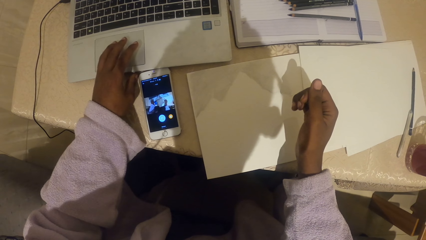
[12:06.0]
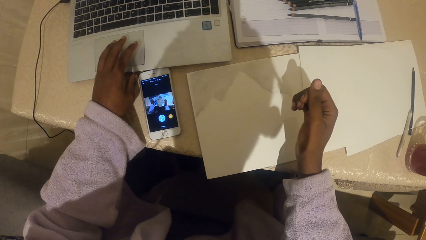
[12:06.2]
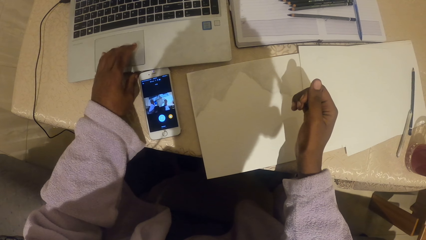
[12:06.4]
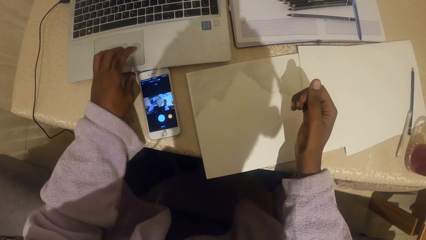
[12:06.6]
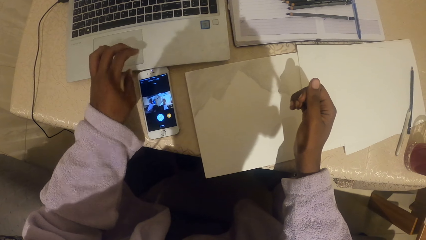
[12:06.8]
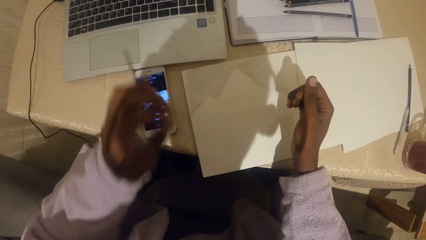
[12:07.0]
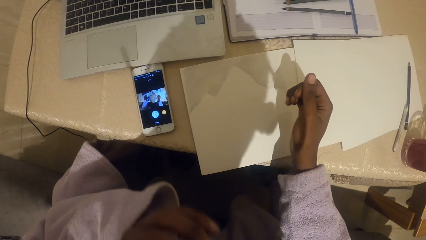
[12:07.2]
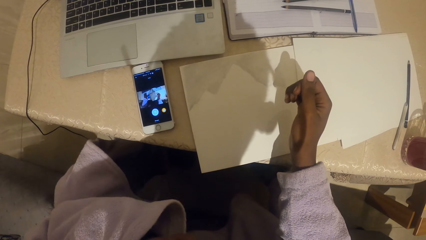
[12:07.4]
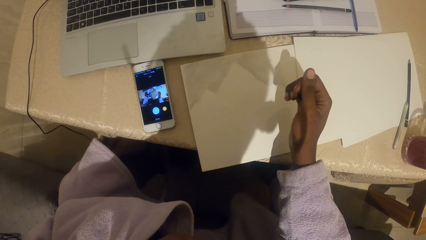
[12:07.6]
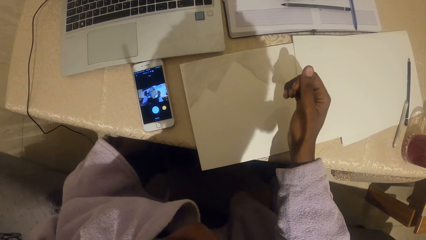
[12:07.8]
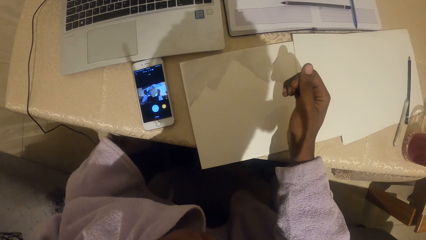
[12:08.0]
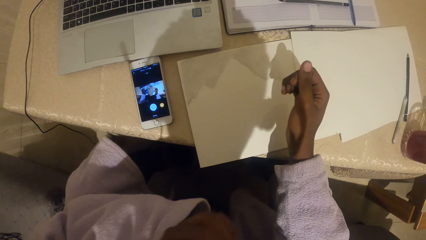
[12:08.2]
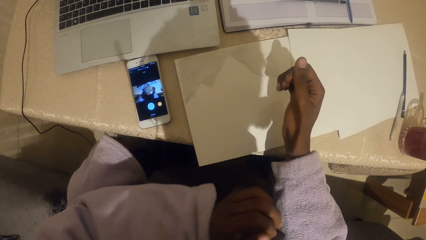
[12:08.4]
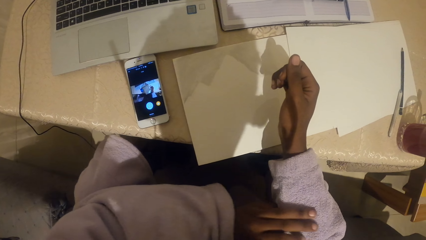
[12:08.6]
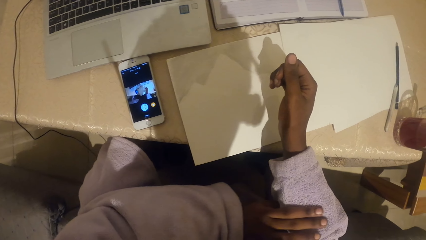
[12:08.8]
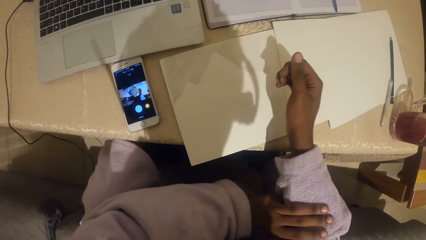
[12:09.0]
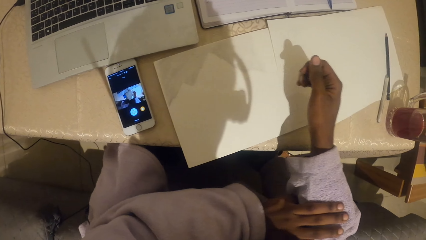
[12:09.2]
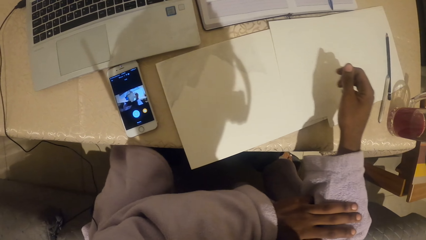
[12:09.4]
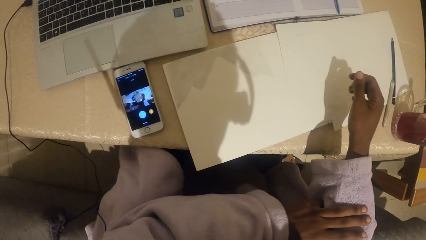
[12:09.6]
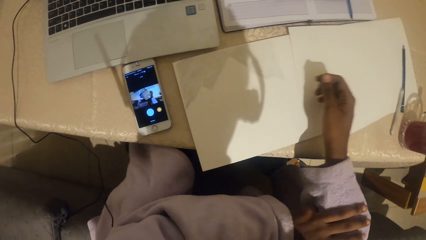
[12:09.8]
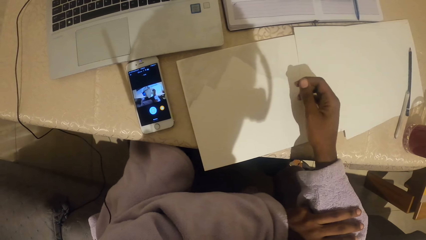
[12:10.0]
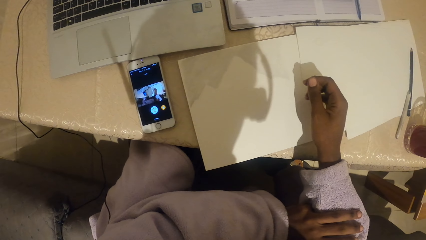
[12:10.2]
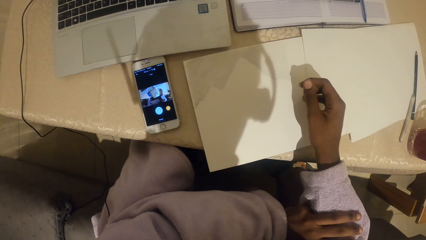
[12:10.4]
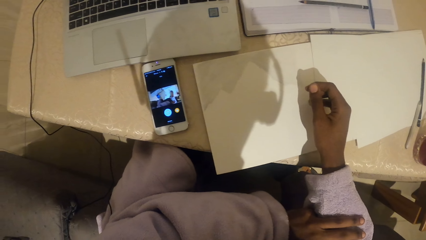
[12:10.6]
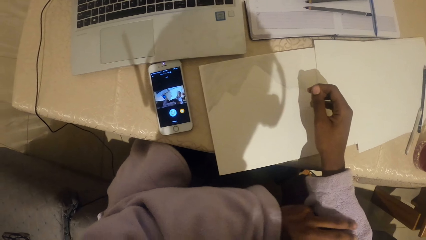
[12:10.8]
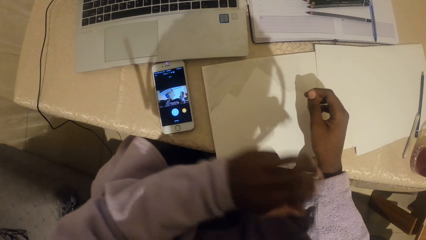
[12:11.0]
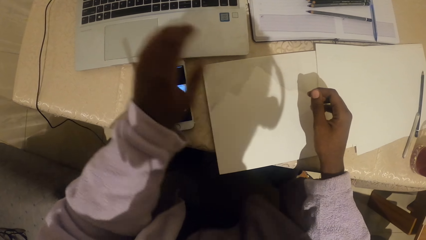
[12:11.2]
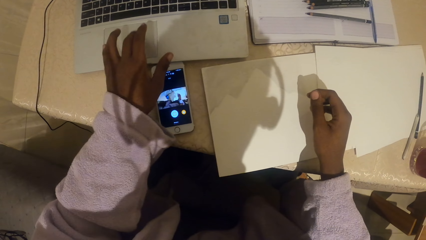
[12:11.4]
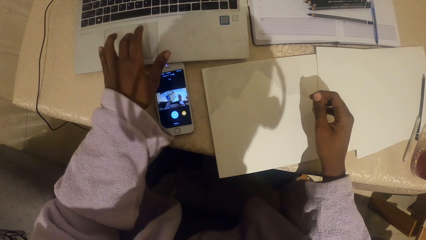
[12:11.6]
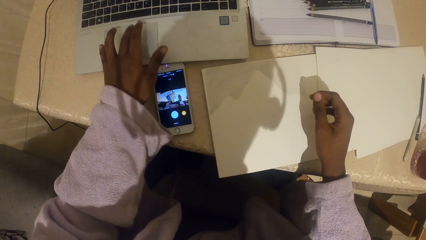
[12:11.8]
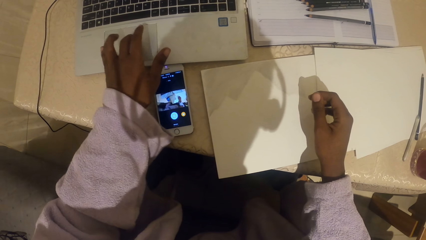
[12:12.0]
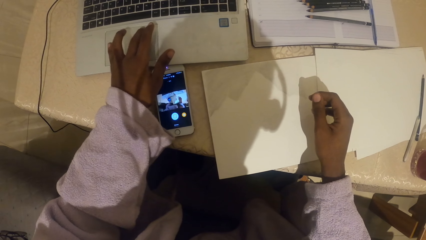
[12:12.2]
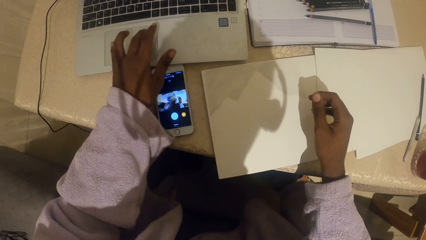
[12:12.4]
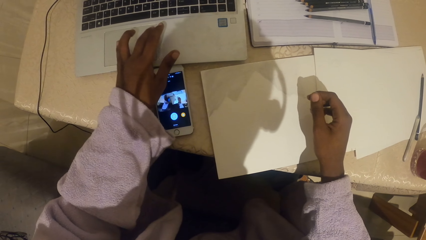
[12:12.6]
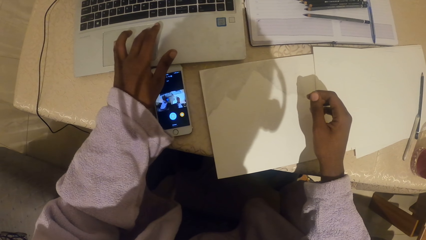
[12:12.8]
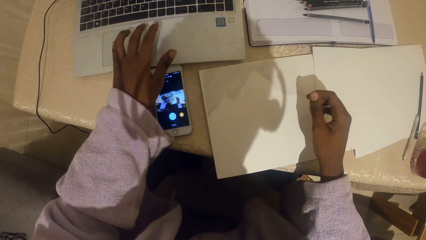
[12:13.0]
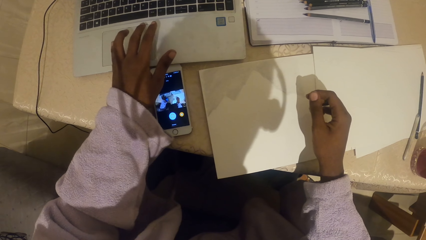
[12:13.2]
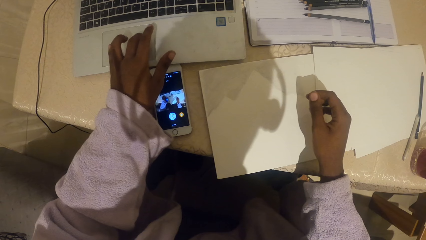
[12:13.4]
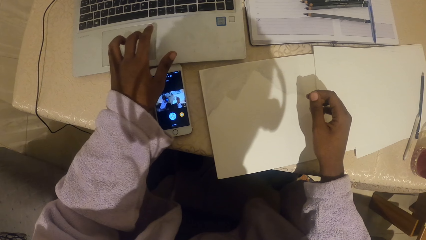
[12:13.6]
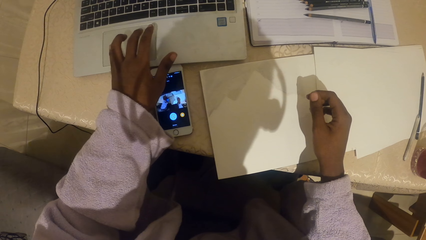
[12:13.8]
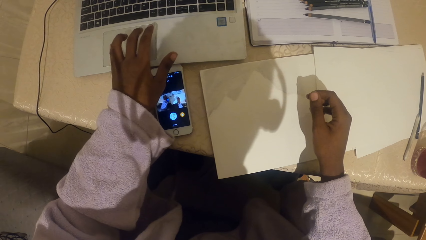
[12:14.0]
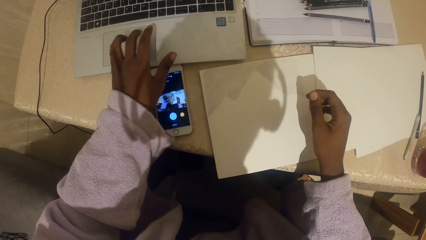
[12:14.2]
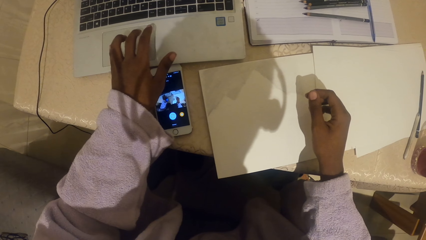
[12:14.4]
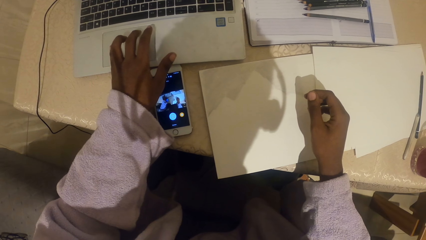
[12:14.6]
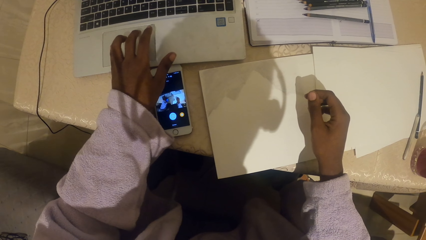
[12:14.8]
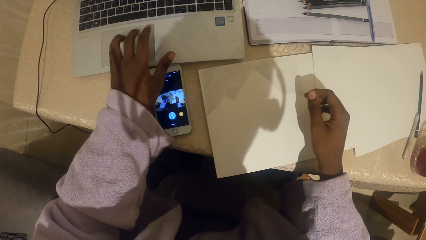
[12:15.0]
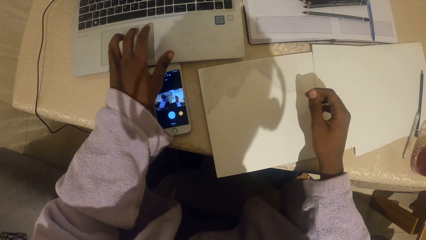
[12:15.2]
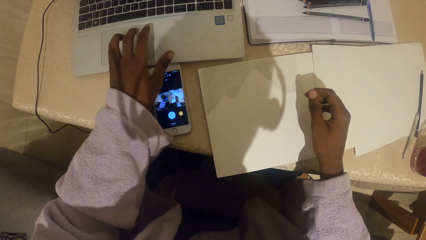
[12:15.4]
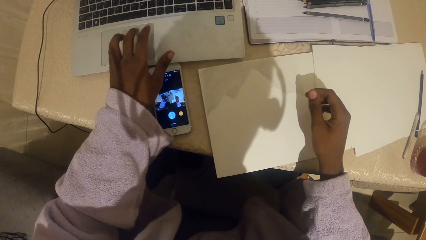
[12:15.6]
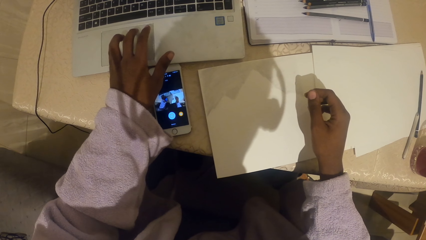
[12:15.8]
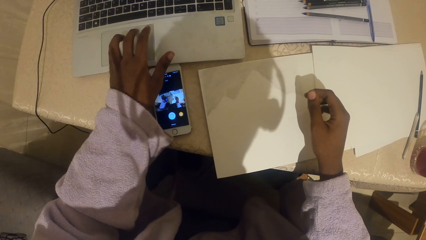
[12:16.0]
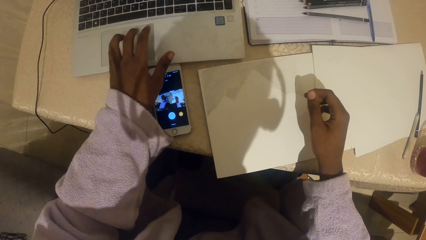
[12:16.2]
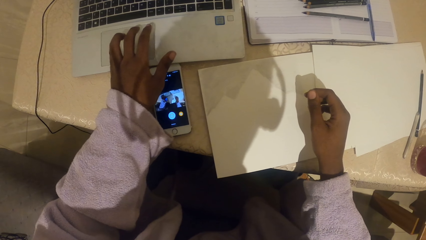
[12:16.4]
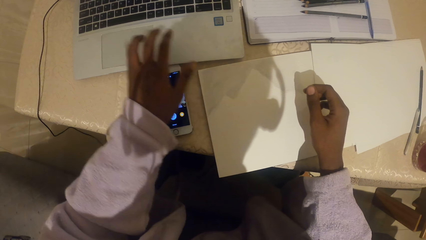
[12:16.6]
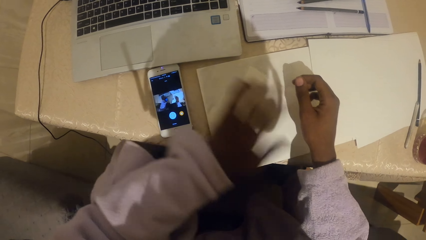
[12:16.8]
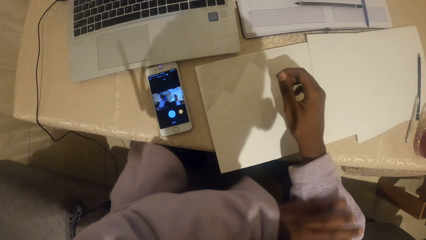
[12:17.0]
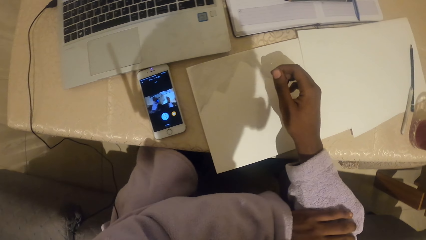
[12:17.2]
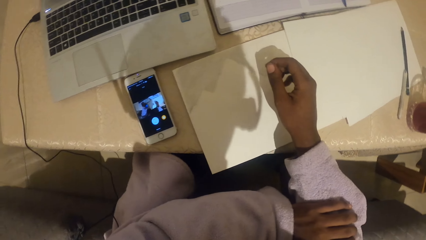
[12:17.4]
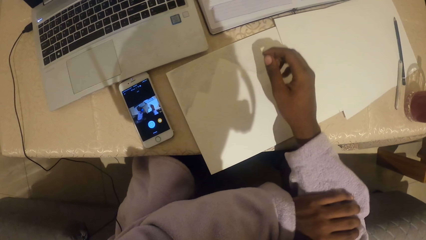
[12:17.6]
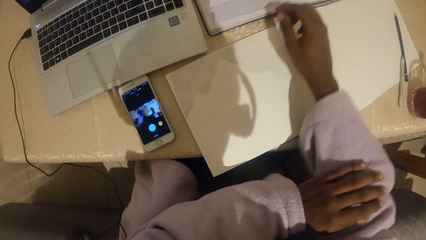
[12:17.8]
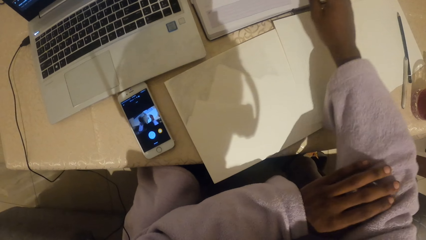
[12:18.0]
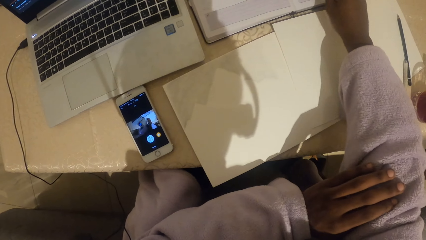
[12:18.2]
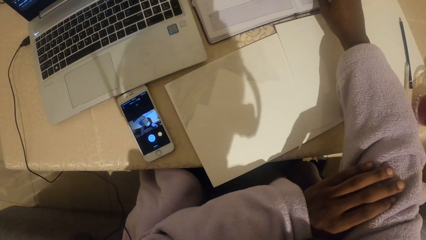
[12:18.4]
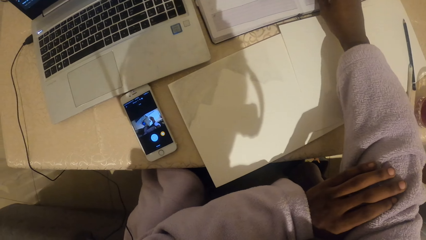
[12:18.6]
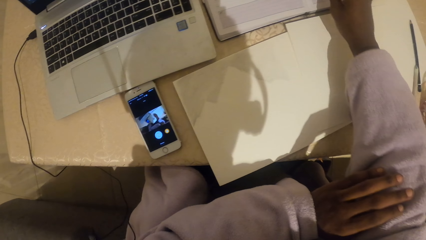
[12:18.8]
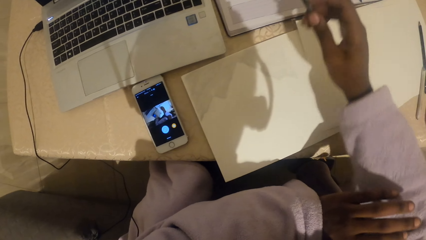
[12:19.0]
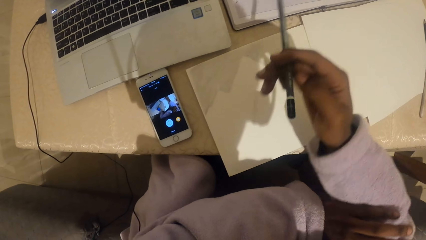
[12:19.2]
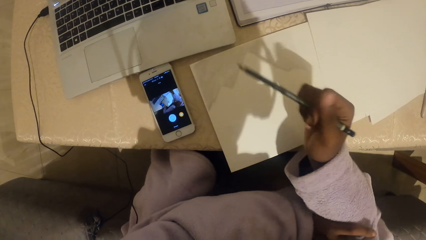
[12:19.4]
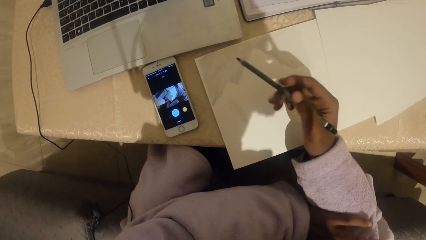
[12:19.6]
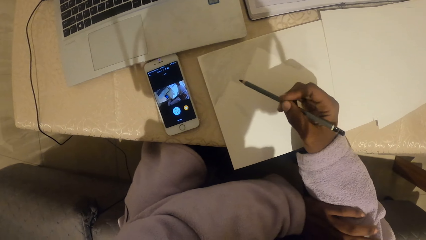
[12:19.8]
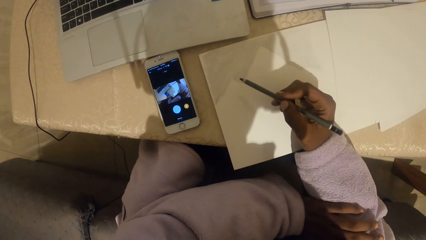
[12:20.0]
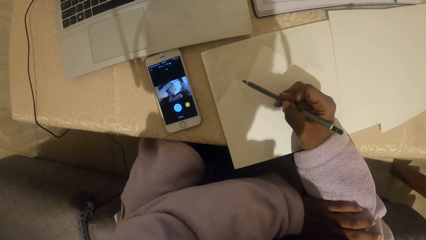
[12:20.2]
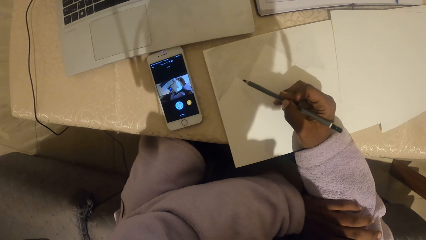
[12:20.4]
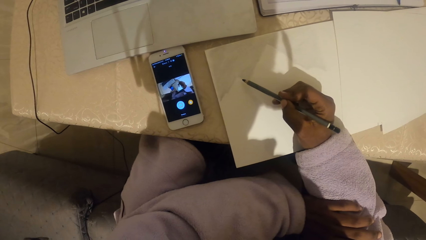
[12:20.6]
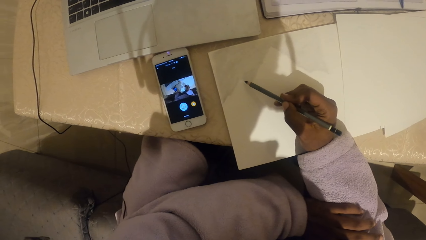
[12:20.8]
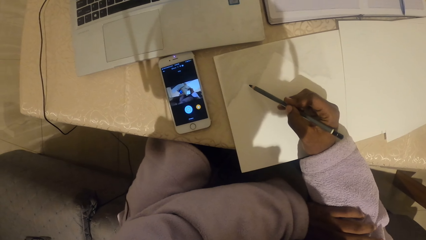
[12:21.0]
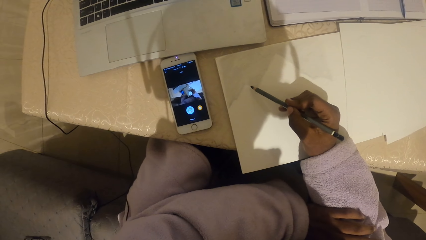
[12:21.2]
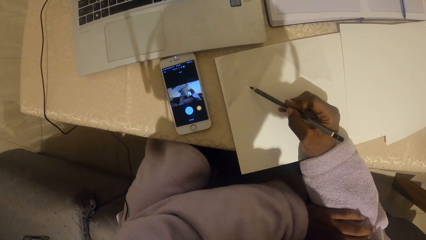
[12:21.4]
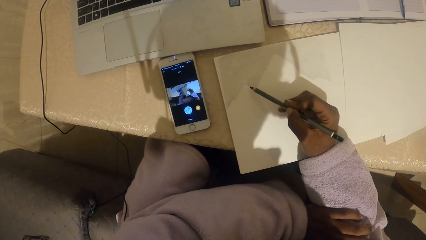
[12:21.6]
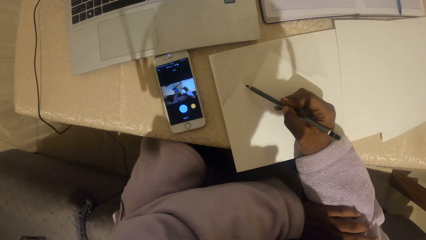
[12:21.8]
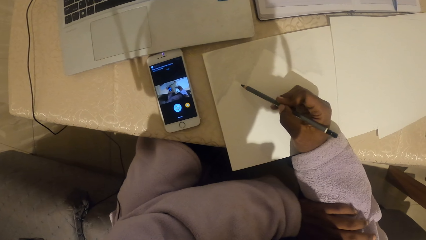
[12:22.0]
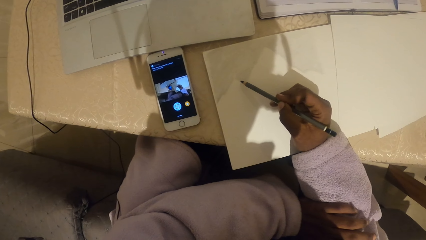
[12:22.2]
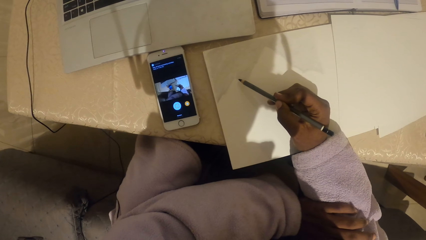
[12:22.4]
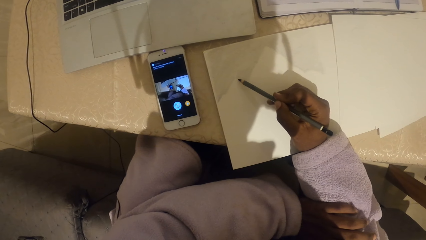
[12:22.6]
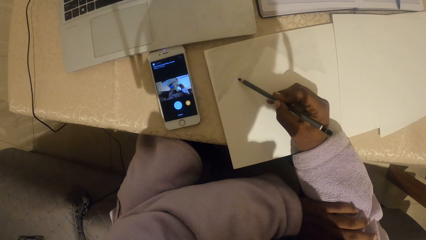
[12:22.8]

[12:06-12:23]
The camera wearer raises the hand. They move the hands. They look around. They use the laptop. They scroll on the mouse pad. They touch the hand. They pick up the pencil.
